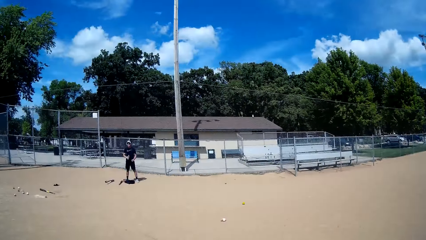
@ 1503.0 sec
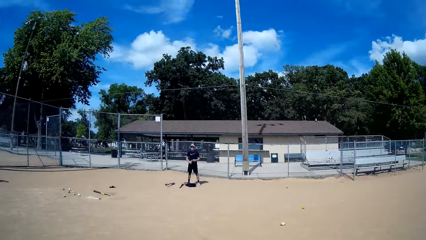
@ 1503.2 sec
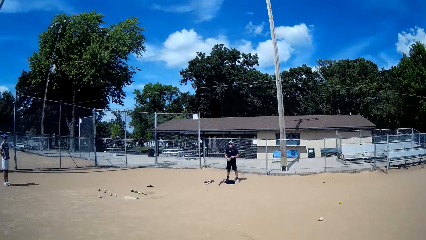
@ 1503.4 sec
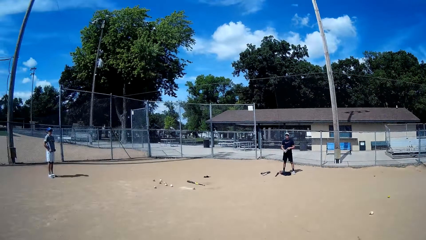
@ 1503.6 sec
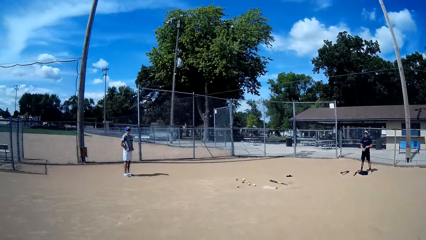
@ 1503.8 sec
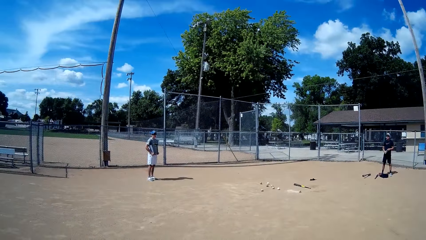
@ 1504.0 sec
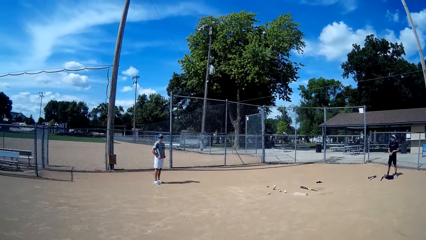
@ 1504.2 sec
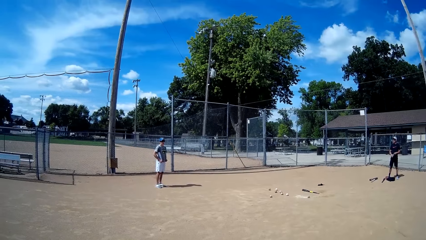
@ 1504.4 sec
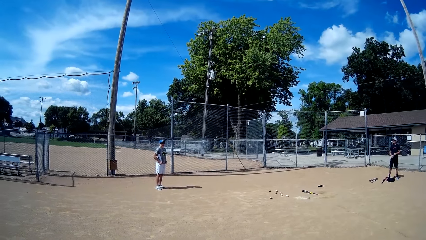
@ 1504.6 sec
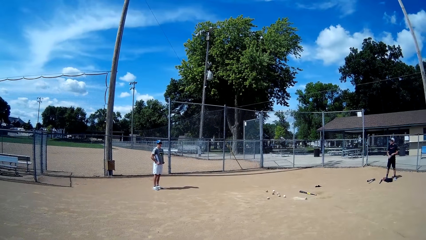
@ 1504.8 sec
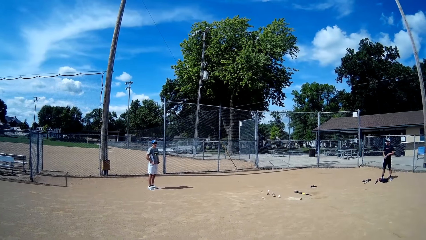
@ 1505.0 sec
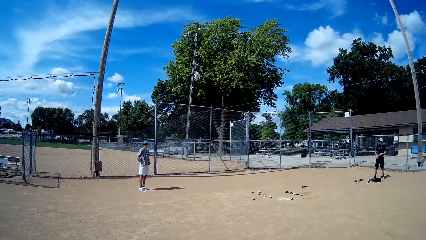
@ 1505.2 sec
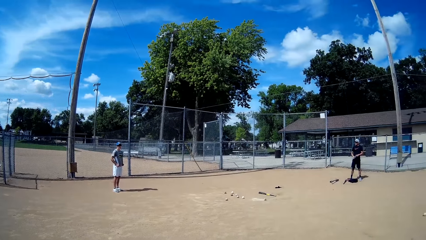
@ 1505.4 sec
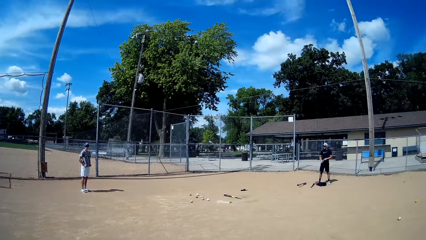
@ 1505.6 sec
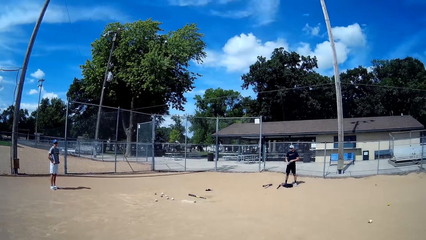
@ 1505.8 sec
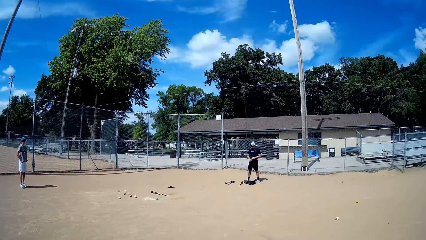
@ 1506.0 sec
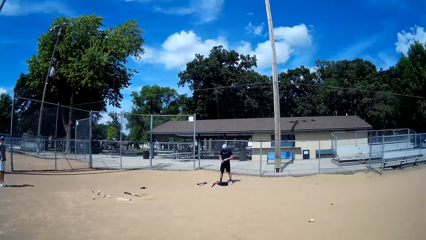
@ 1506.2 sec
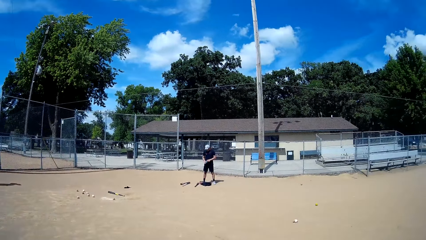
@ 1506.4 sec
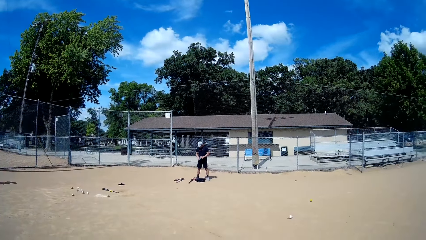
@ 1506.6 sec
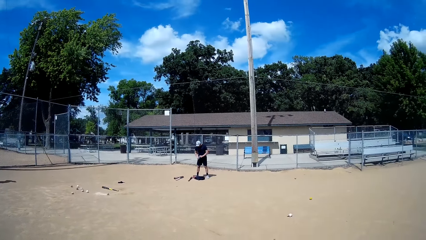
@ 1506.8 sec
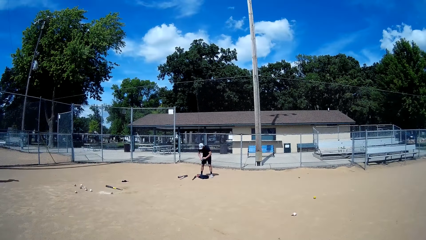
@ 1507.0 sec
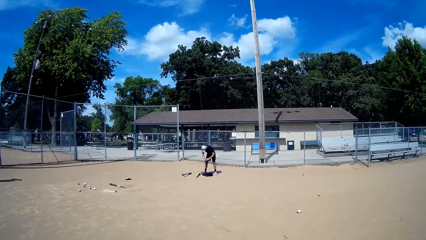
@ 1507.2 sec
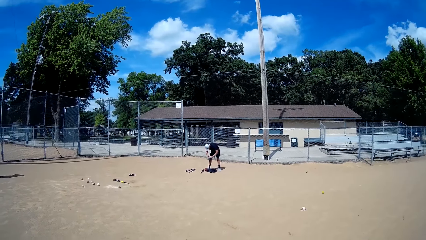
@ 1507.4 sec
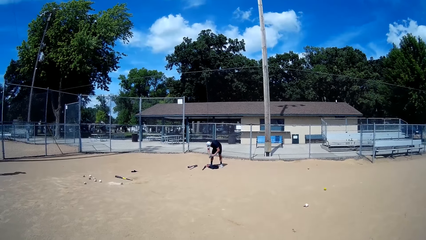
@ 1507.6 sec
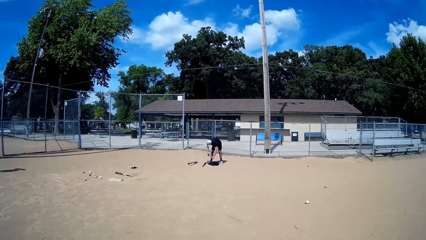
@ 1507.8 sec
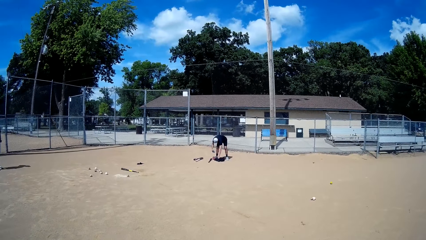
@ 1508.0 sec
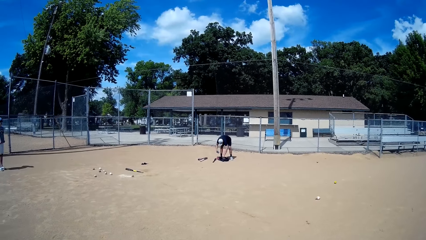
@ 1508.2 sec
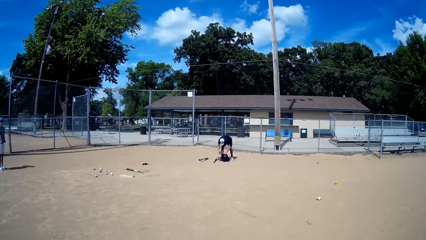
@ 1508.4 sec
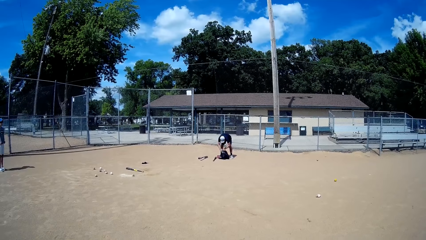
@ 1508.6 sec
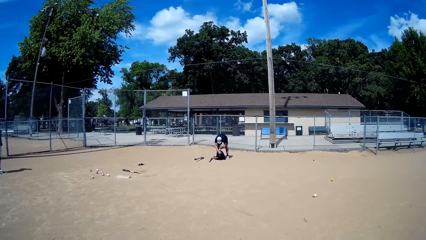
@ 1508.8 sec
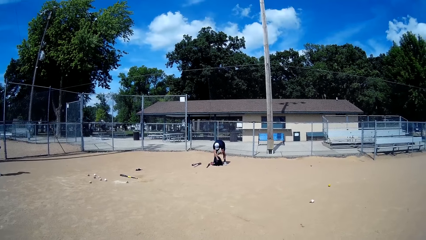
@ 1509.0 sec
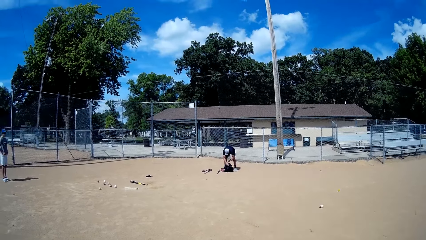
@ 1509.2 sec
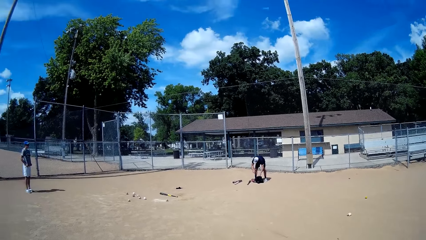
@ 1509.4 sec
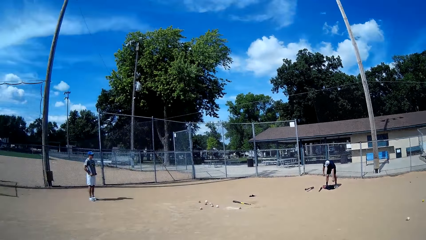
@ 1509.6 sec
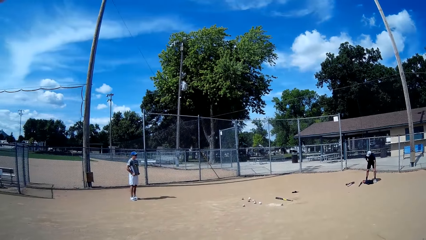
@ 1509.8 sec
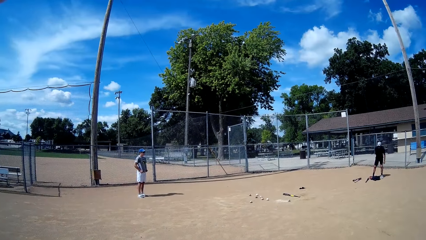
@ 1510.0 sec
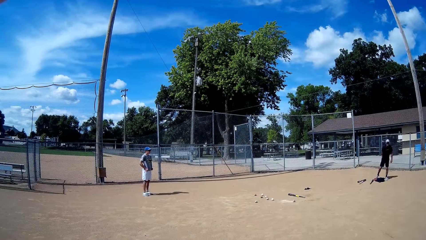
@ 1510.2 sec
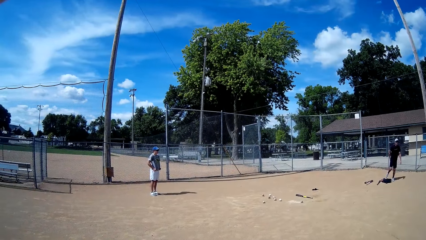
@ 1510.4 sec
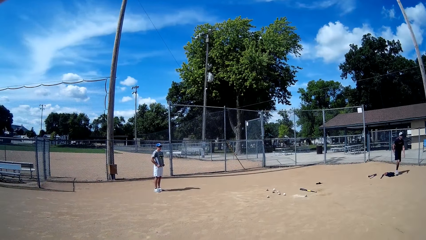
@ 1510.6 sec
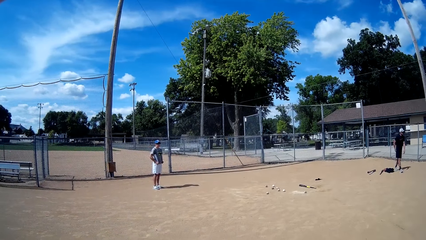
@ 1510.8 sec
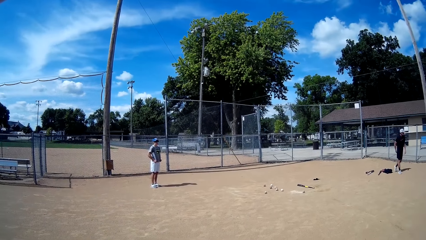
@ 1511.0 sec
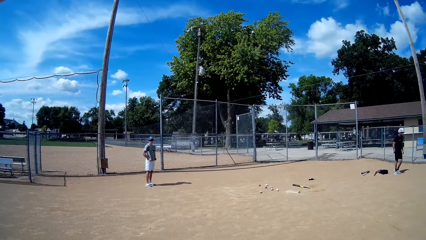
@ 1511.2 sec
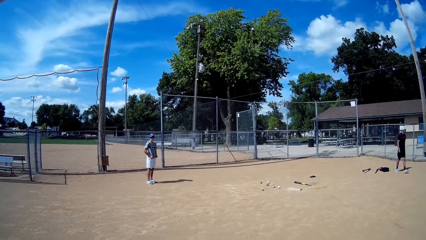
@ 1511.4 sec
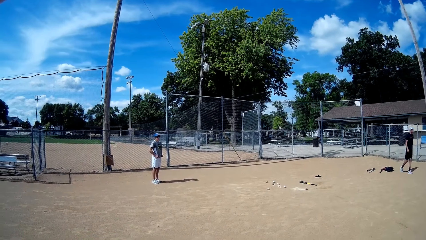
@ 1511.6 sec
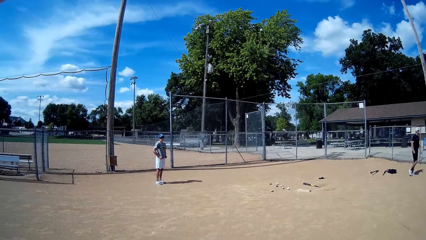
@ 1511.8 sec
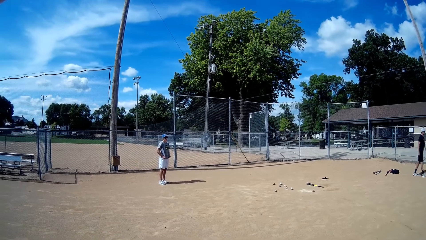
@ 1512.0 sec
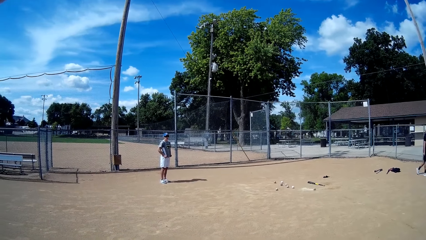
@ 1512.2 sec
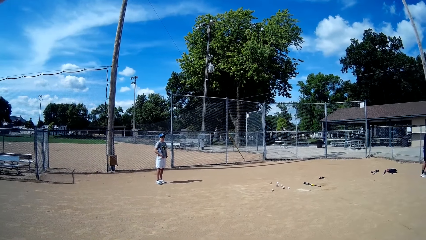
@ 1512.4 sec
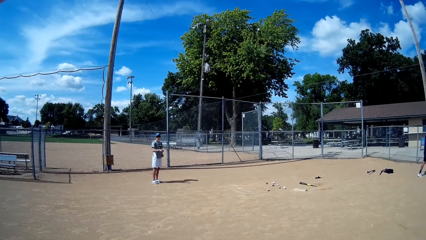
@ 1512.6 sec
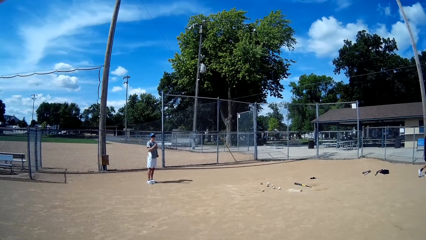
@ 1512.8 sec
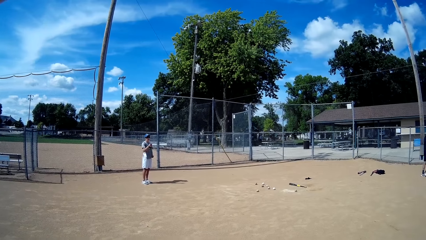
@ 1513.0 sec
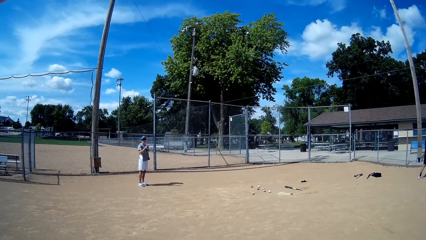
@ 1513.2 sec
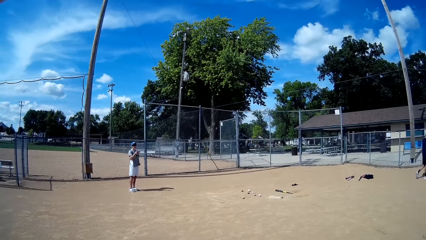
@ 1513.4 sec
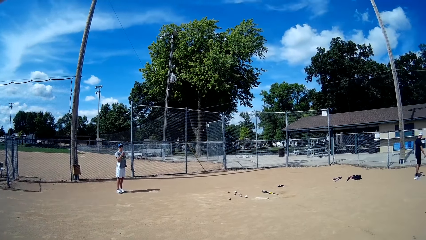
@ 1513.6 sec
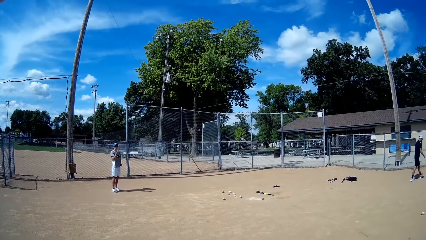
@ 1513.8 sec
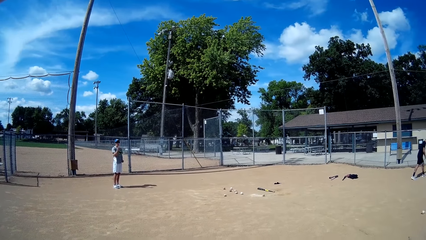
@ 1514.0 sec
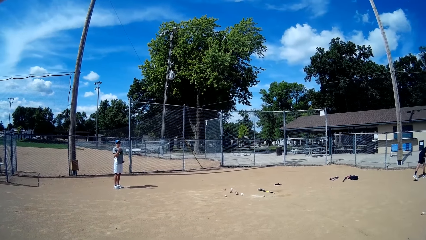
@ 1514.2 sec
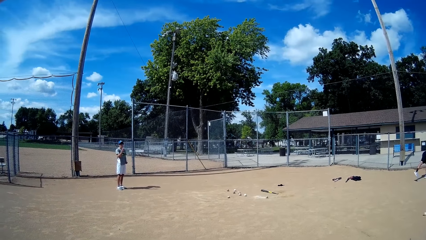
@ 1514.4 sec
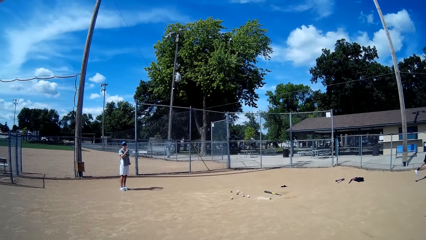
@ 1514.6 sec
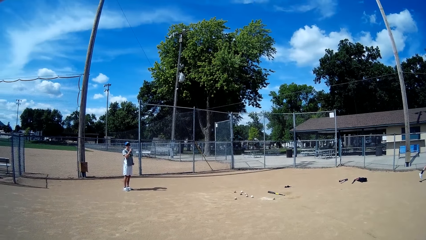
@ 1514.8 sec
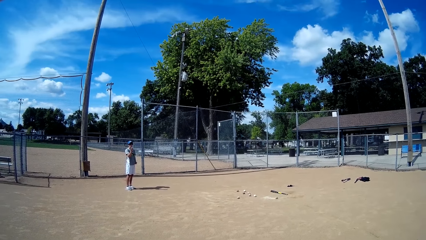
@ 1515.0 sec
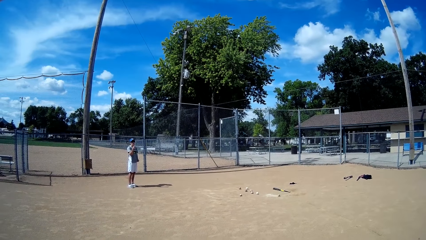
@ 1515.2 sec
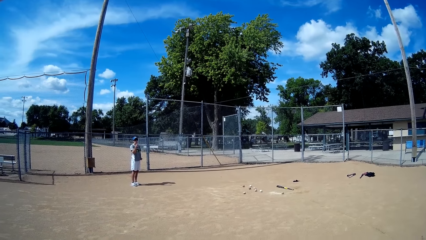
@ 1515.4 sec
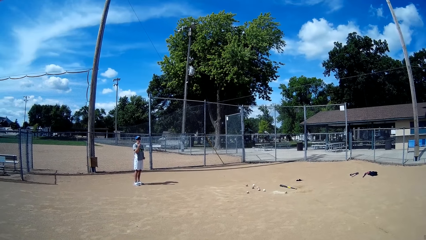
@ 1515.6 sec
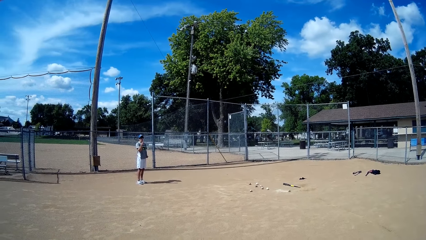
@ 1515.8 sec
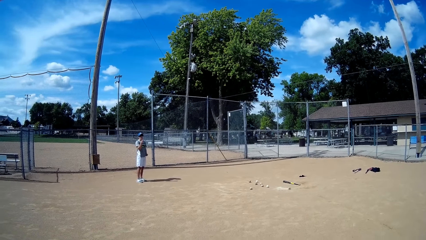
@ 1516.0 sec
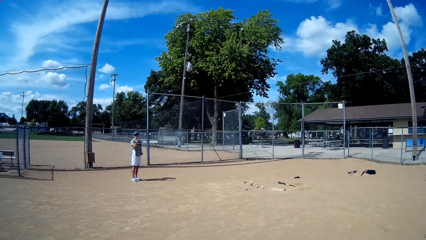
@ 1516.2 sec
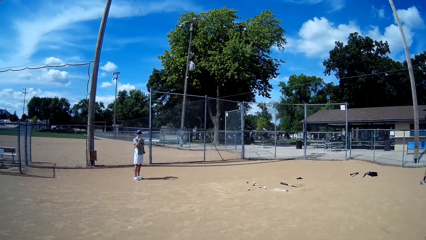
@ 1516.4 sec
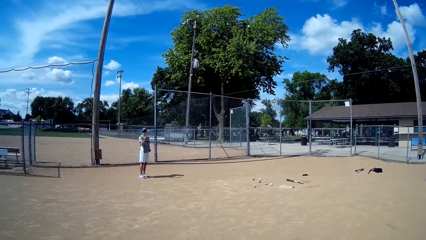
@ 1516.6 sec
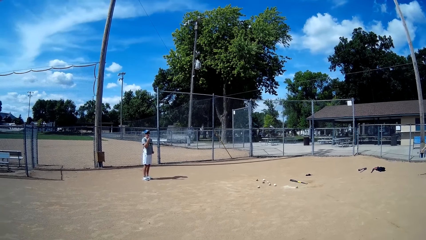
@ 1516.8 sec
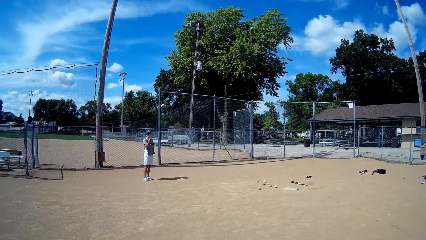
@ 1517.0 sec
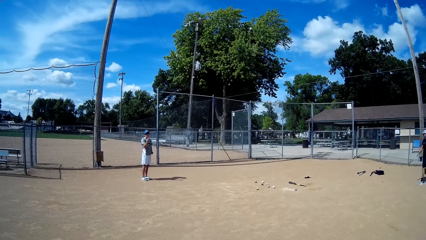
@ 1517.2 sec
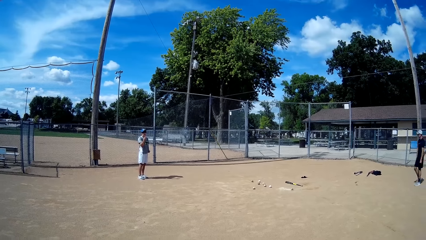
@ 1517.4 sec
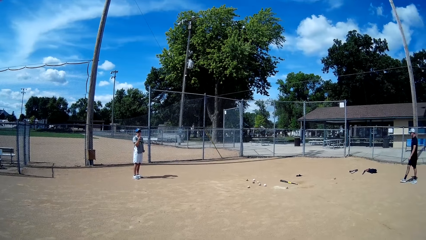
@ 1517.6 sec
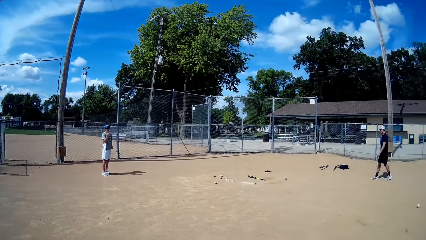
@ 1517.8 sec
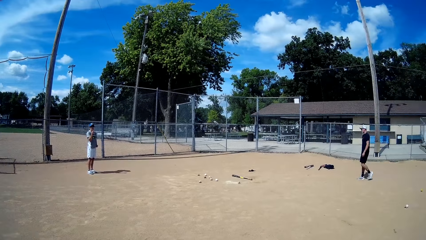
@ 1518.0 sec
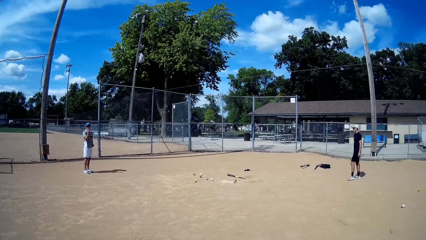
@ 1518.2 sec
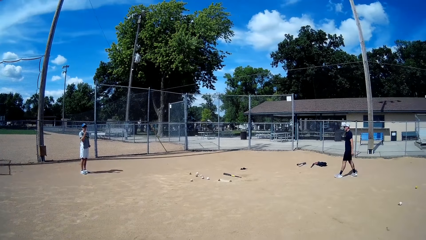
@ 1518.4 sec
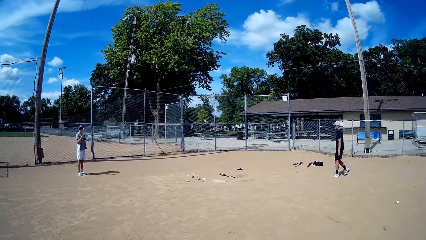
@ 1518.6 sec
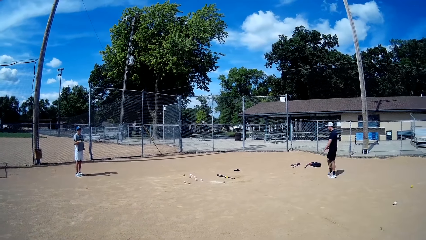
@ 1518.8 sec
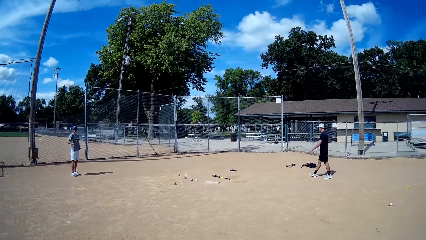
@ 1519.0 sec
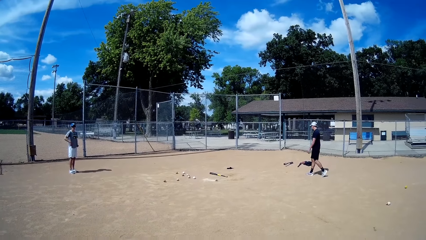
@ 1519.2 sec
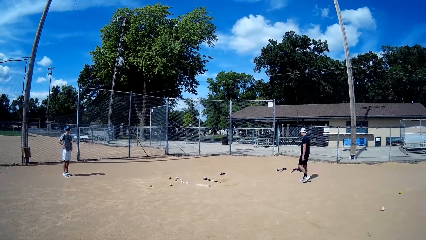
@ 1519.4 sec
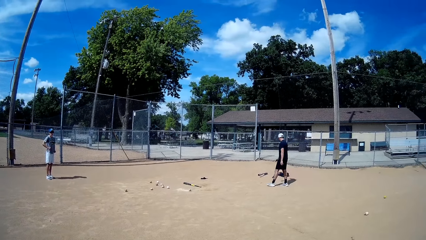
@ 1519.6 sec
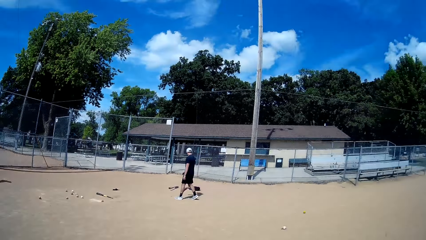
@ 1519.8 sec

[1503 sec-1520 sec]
The camera wearer looks around. A man bends on the field. The camera wearer puts the bottle back into the bag. The man puts the ball gloves inside the bag. The man walks away from the bag on the field. Another man interacts with the camera wearer. The other man lifts his hand. The first man picks up a ball from the ground and throws the ball to the ground. The first man walks towards the other man.
